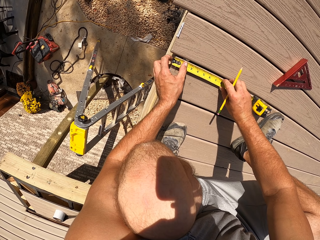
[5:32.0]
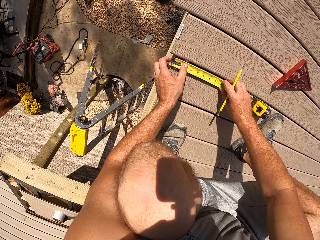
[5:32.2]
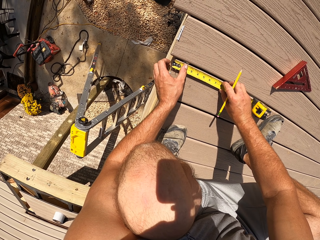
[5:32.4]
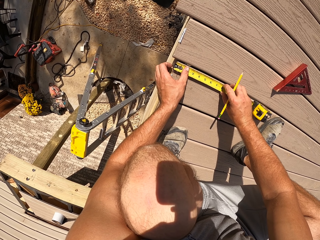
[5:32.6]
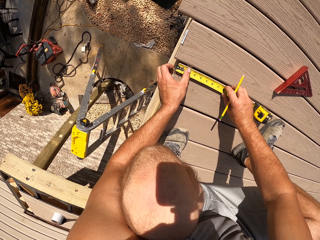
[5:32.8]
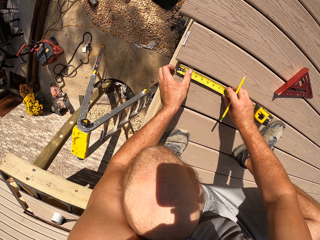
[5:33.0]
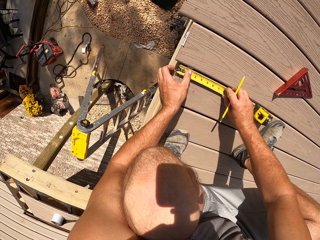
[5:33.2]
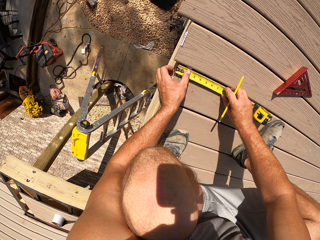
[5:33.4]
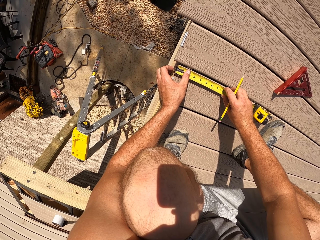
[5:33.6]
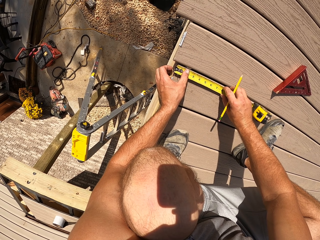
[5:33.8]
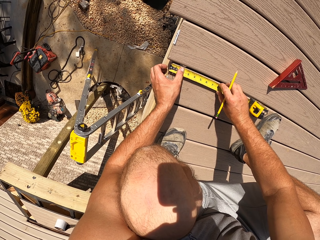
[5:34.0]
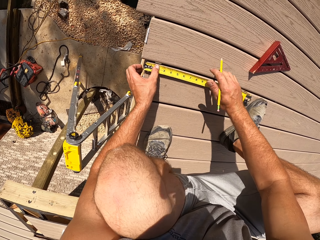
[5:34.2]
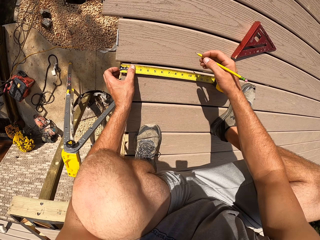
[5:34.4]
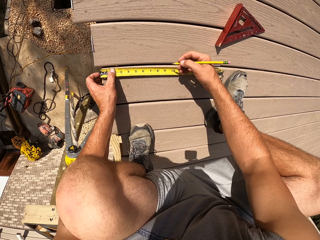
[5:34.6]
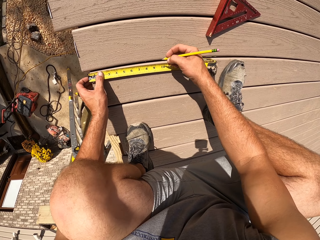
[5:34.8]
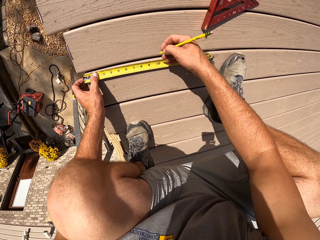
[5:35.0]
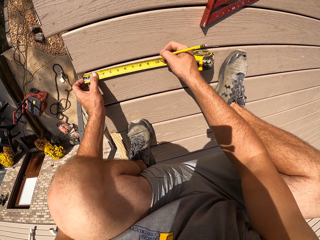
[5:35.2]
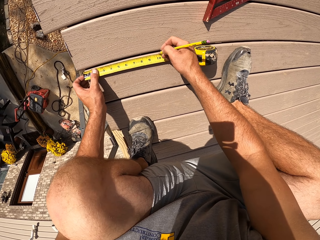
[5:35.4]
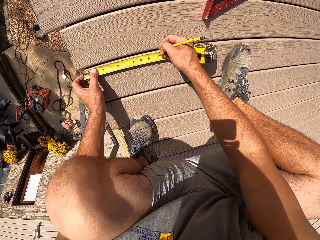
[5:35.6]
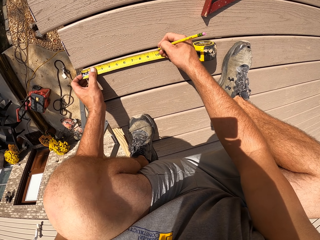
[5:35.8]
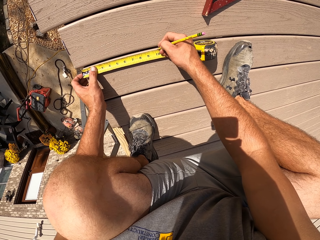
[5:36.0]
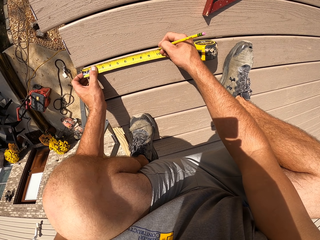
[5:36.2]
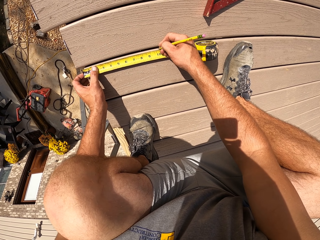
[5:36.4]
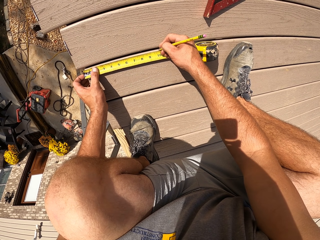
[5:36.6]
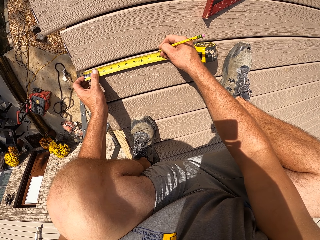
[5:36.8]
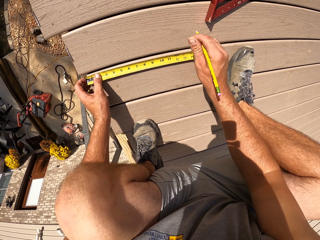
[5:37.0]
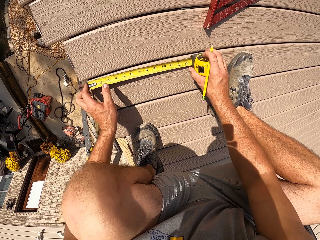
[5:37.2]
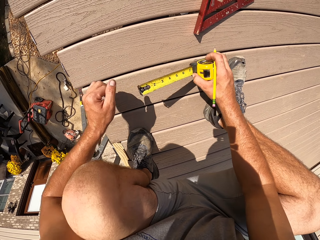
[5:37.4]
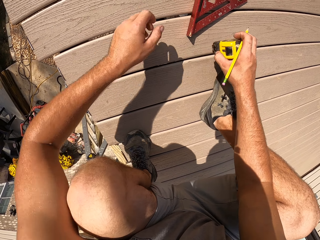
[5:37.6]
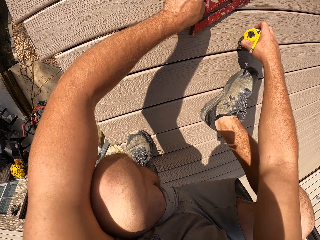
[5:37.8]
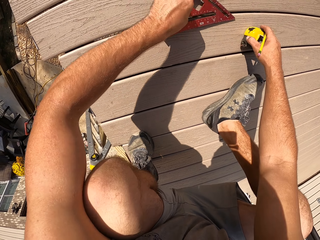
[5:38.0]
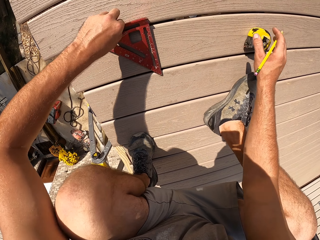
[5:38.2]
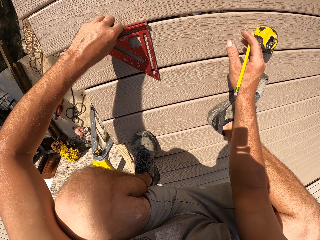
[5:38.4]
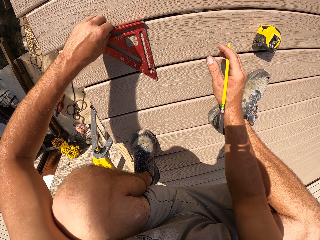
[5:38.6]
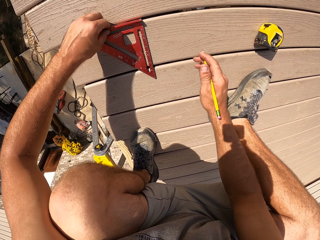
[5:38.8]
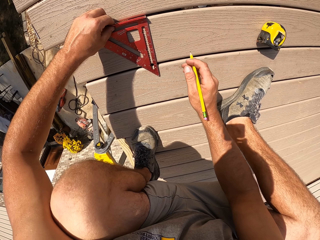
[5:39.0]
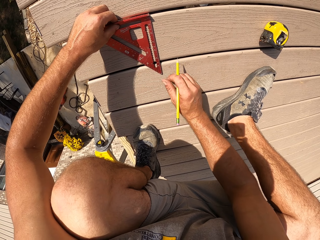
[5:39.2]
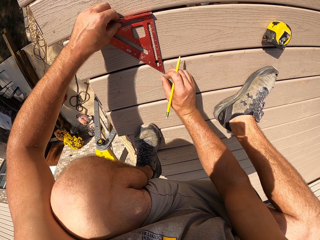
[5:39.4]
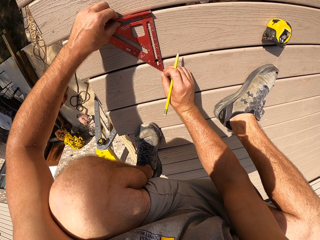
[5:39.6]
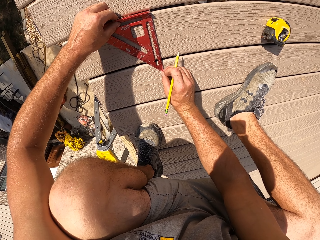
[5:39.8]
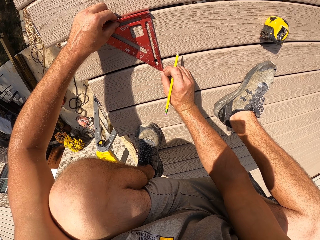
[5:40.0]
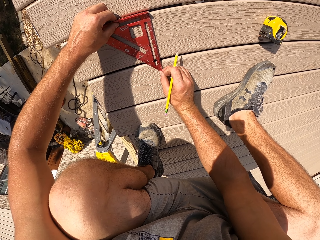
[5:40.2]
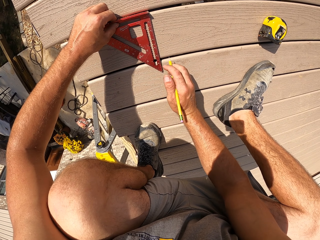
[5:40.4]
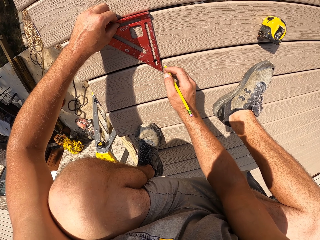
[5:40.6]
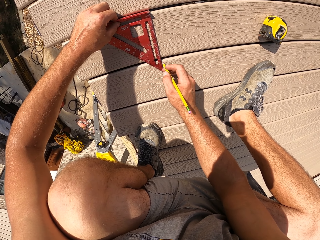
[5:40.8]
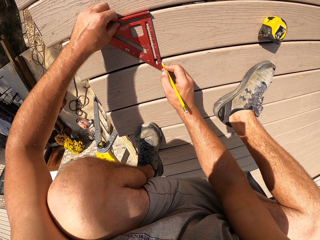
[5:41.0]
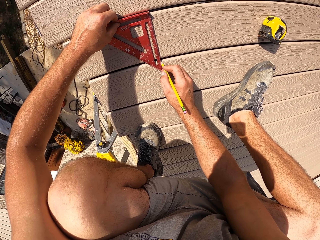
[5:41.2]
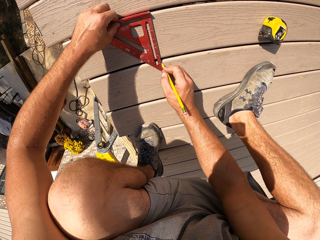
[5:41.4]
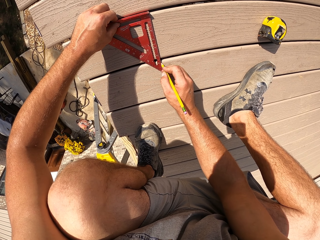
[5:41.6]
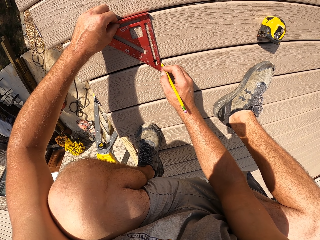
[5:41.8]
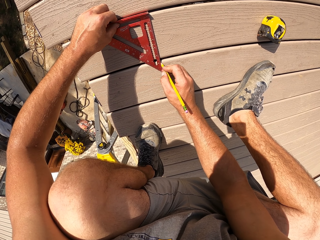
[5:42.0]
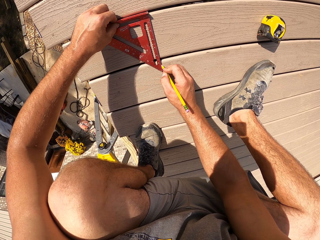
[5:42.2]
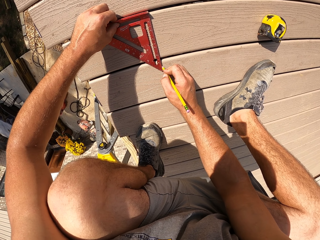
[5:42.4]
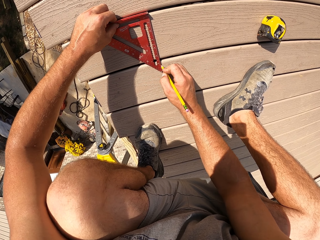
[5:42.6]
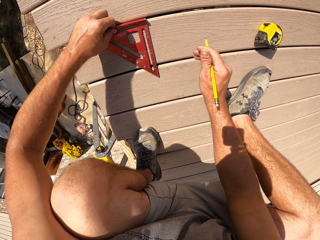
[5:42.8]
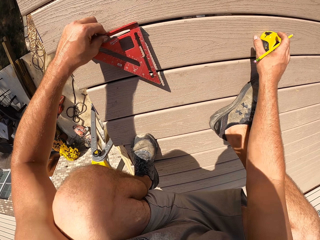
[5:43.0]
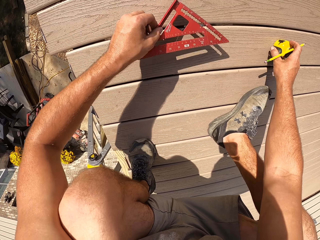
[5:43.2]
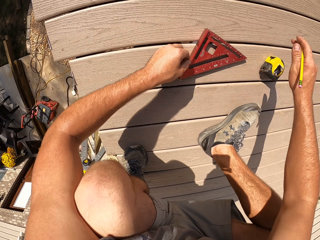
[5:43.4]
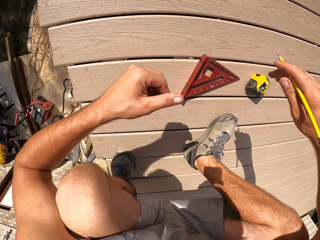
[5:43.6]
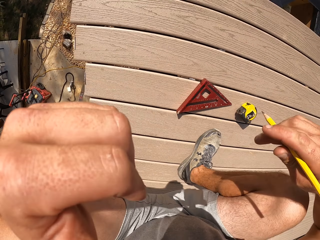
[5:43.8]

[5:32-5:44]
The camera wearer marks the point required on the wood. They pick a triangle ruler. They measure the size required. They mark the point required on the wood.

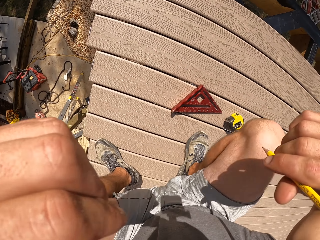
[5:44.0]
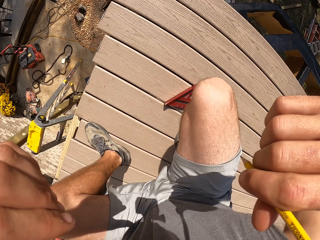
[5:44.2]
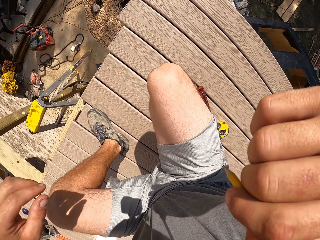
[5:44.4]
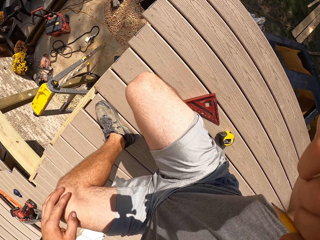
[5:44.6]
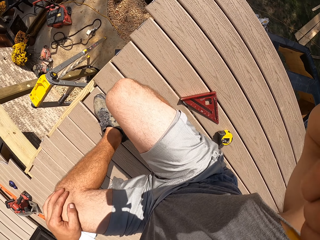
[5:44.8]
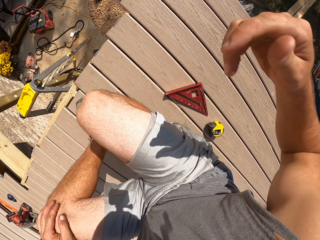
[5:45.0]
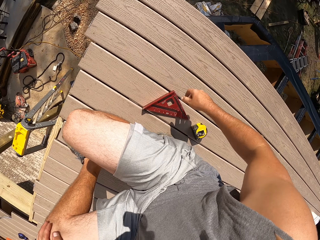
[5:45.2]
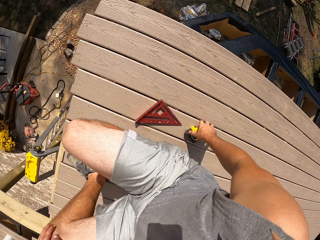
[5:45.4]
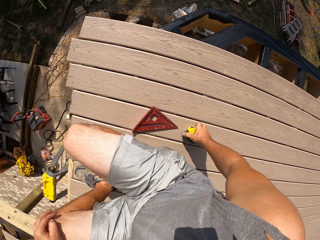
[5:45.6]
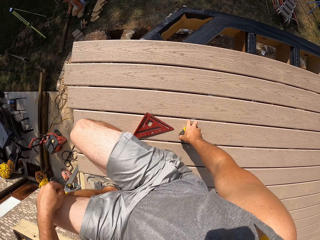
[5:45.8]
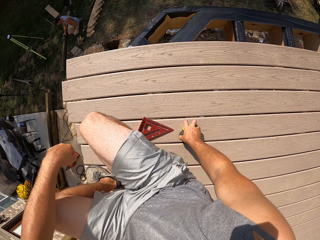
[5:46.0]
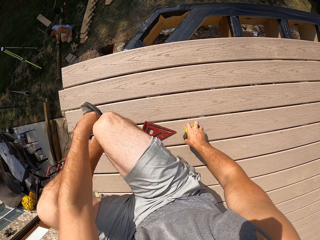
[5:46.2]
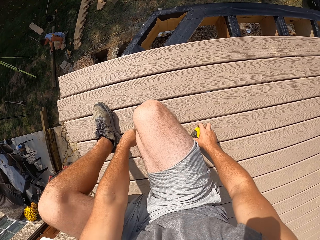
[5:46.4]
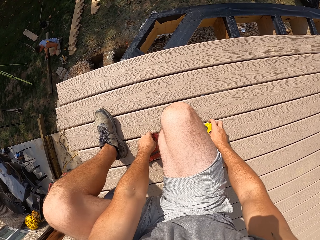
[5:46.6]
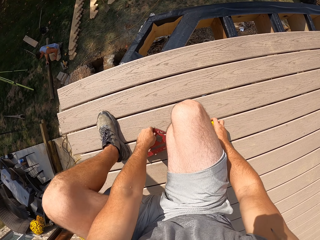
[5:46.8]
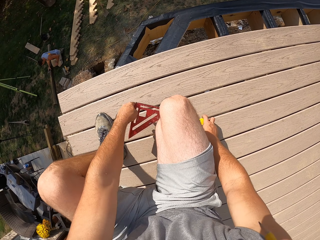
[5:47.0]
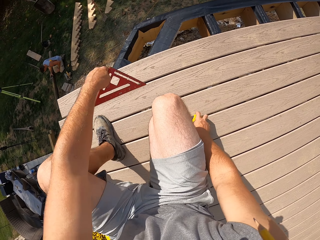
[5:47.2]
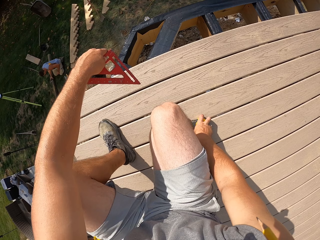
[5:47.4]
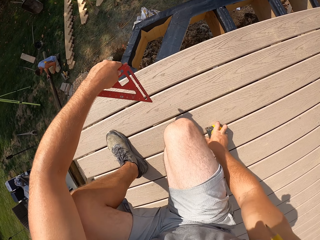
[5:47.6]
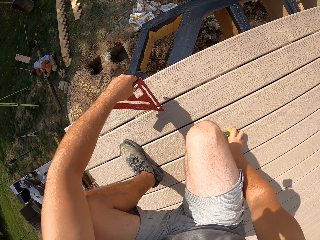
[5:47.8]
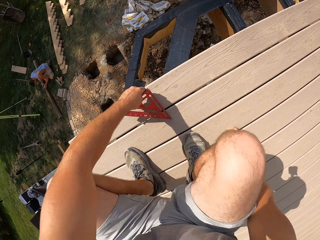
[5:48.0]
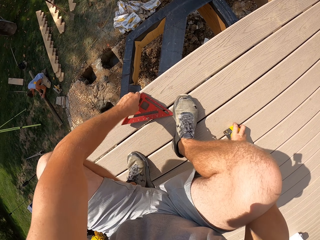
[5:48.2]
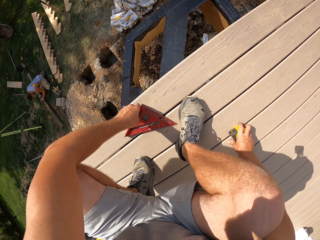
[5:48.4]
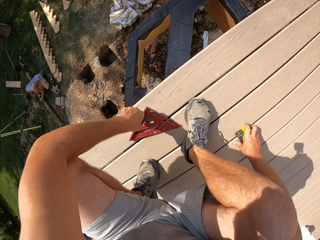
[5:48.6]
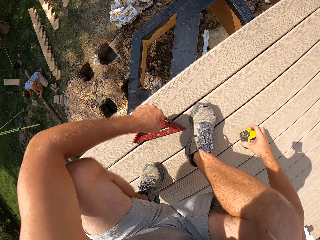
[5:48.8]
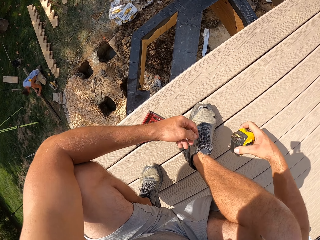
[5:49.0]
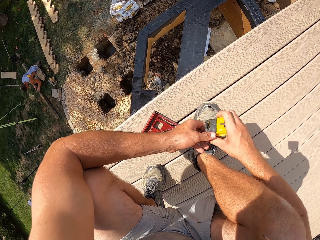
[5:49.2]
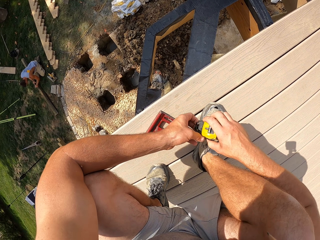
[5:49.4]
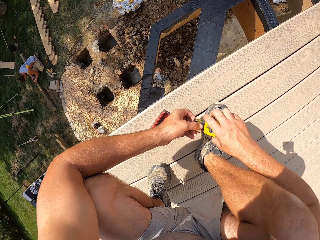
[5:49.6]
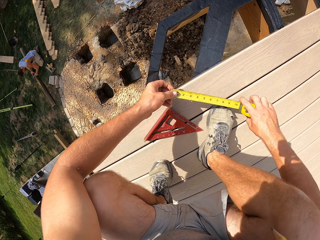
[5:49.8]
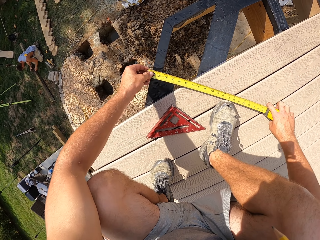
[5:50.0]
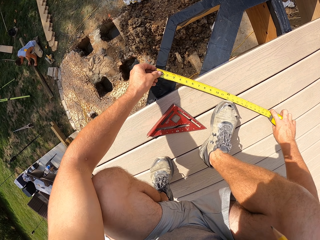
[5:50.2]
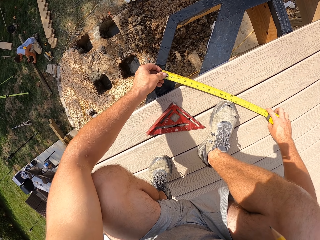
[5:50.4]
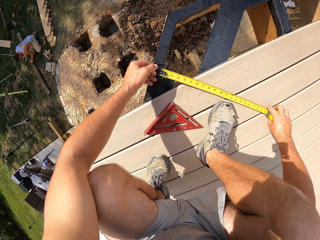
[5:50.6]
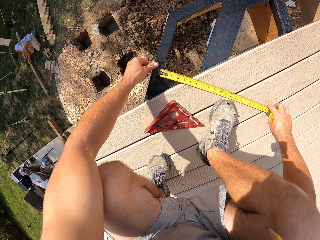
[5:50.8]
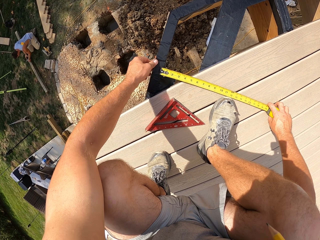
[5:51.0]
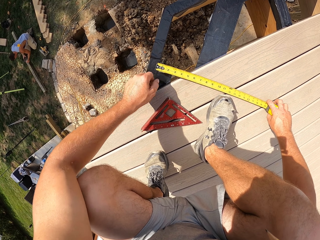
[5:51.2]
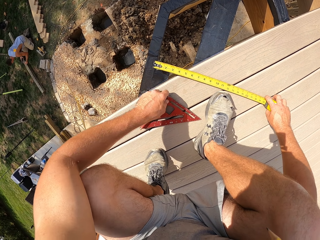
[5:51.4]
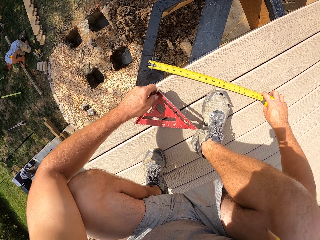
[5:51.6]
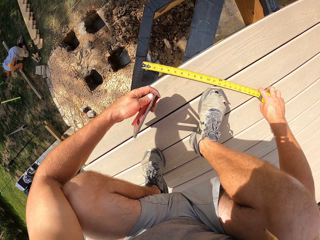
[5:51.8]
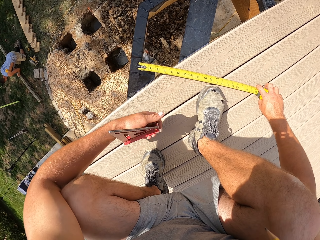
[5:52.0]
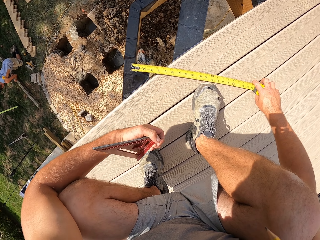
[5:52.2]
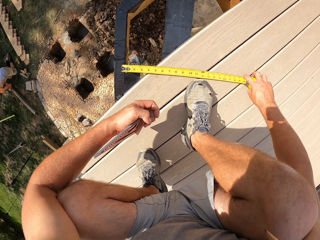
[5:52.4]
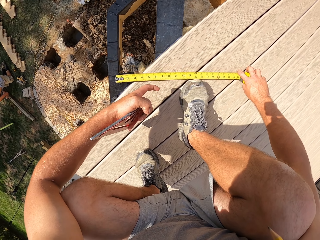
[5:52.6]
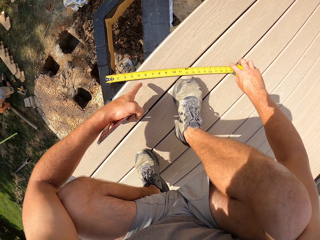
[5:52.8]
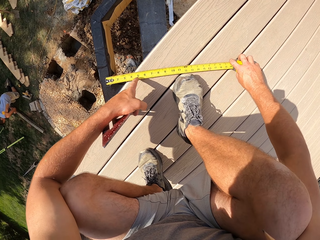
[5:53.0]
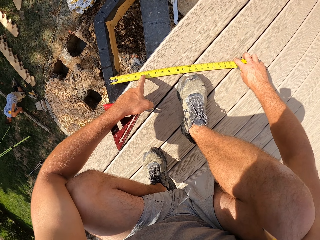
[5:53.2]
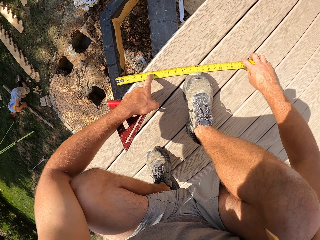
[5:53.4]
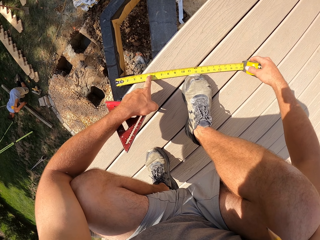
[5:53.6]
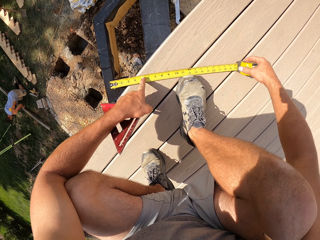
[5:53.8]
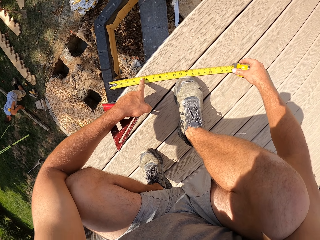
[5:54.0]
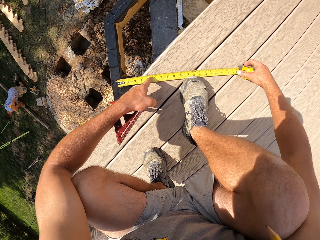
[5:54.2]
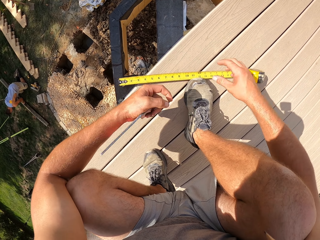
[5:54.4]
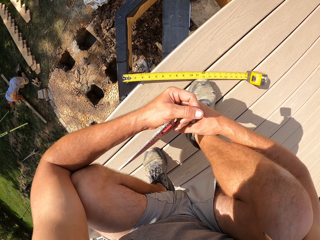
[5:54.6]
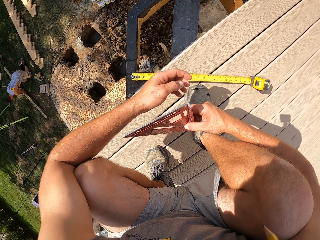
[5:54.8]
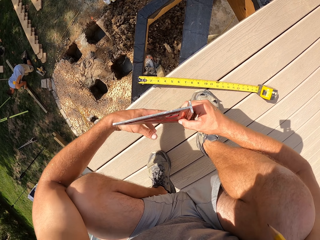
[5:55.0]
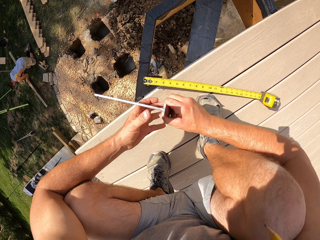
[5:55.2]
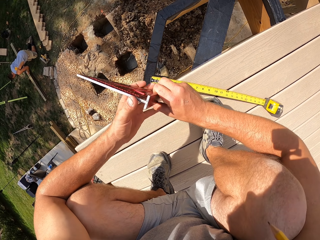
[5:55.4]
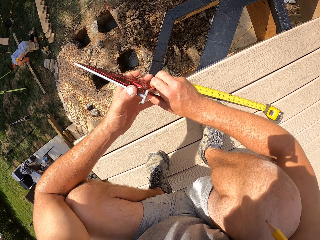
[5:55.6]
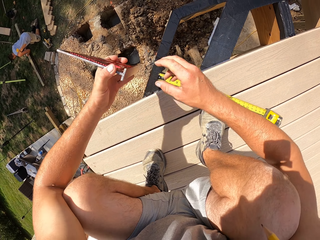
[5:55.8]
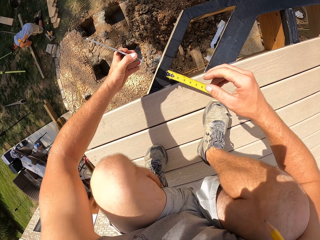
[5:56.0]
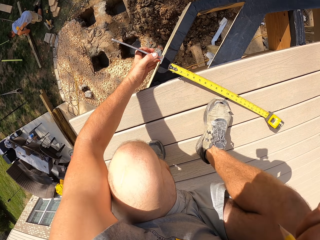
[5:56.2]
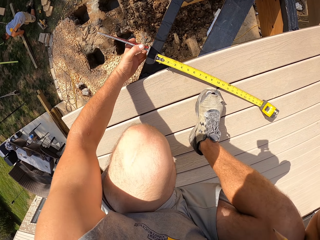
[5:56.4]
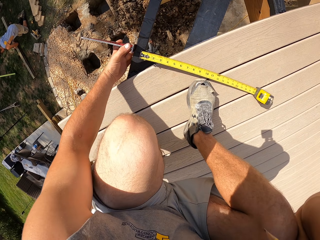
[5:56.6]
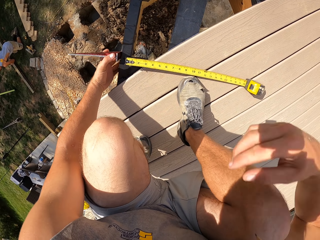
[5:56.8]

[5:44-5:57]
The camera wearer moves the ruler. They put the pencil on the head. They raise a hand. They pick a tape measure. They pick a triangle ruler. They measure the size required on the wood.
